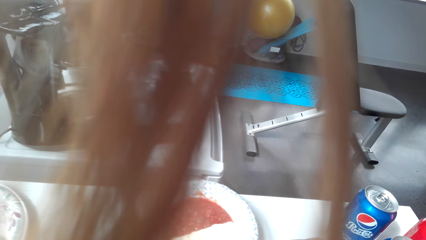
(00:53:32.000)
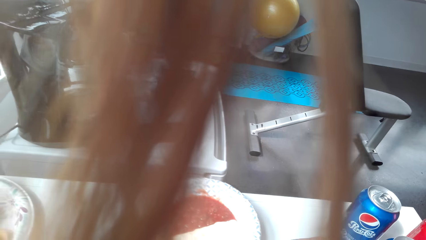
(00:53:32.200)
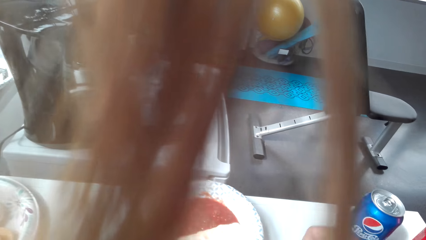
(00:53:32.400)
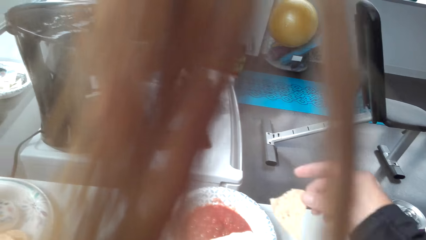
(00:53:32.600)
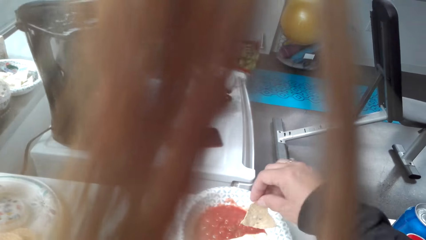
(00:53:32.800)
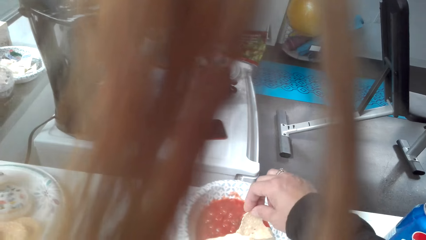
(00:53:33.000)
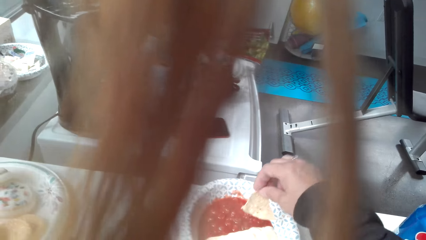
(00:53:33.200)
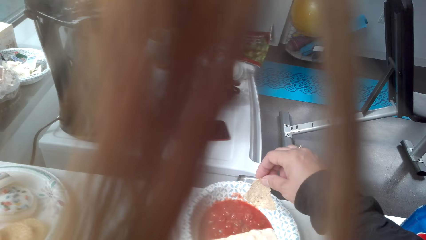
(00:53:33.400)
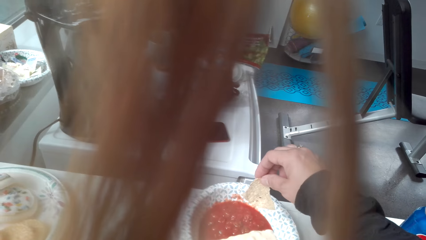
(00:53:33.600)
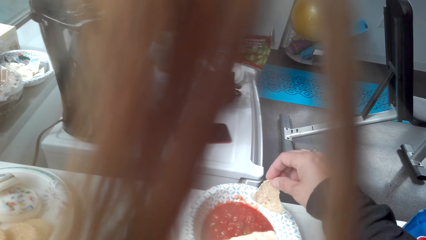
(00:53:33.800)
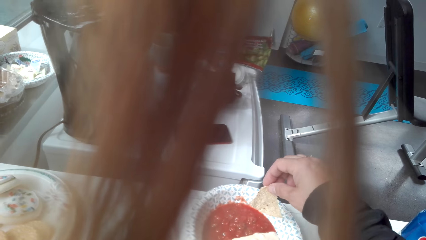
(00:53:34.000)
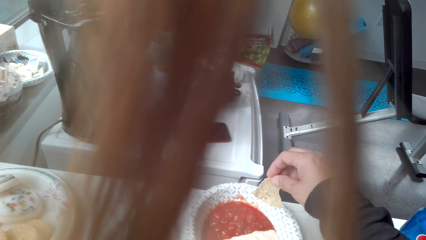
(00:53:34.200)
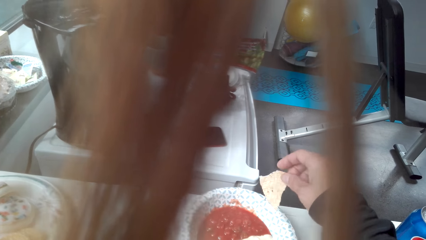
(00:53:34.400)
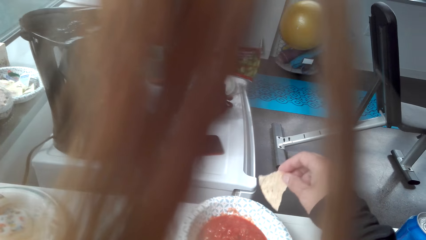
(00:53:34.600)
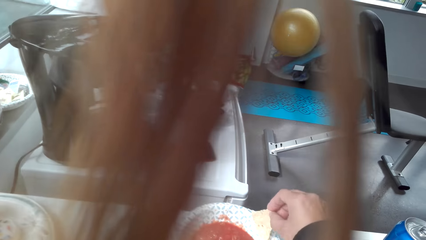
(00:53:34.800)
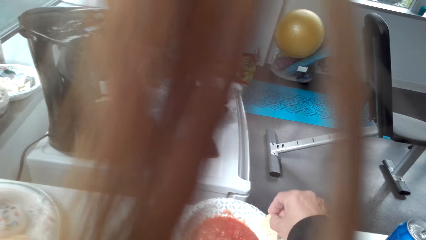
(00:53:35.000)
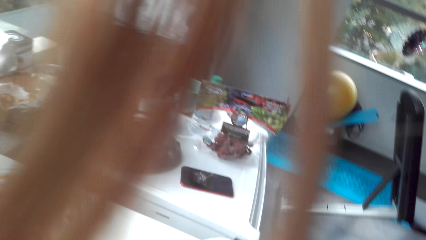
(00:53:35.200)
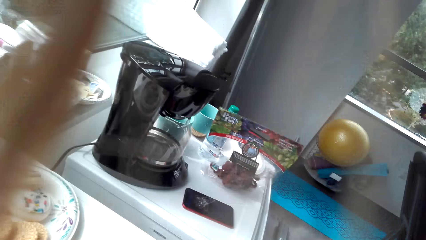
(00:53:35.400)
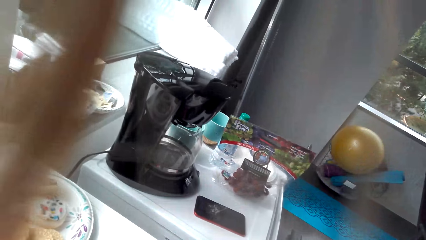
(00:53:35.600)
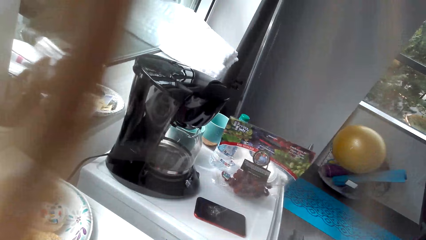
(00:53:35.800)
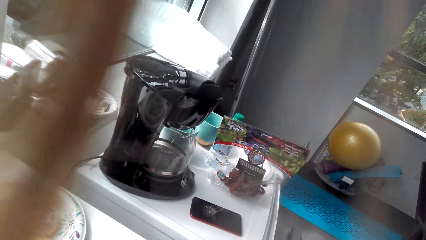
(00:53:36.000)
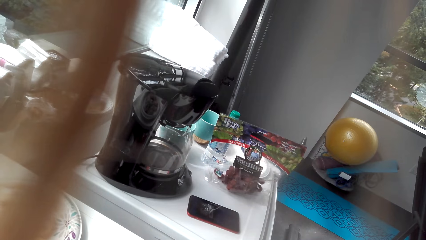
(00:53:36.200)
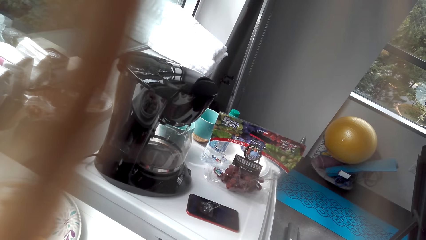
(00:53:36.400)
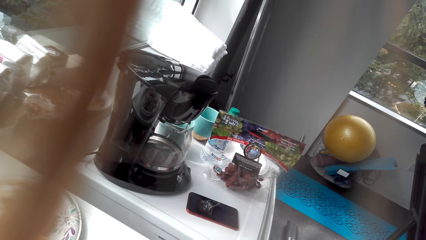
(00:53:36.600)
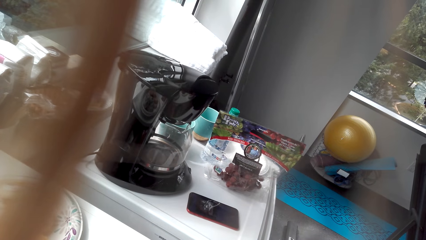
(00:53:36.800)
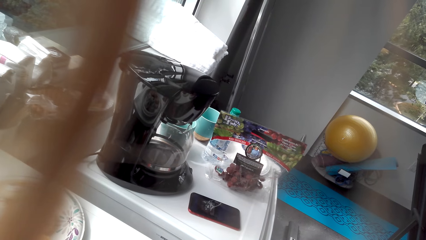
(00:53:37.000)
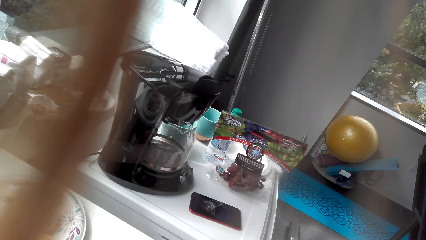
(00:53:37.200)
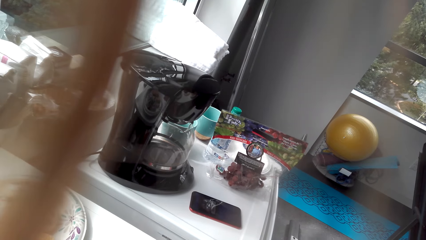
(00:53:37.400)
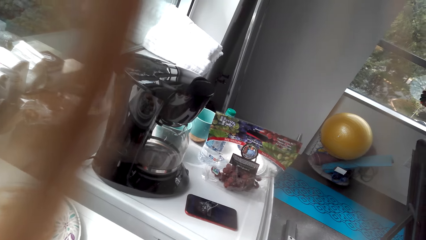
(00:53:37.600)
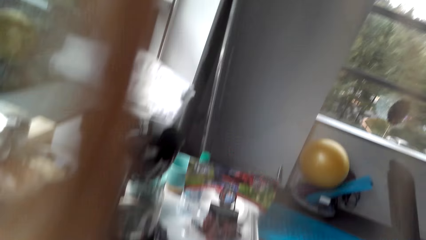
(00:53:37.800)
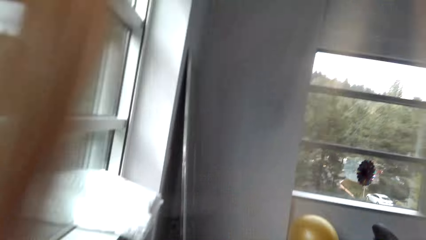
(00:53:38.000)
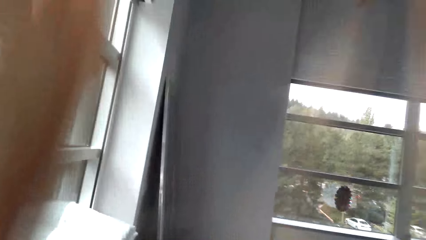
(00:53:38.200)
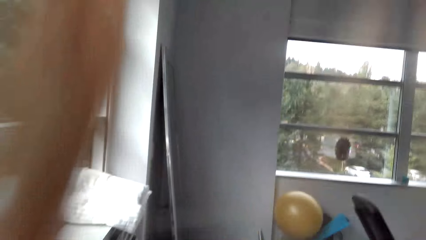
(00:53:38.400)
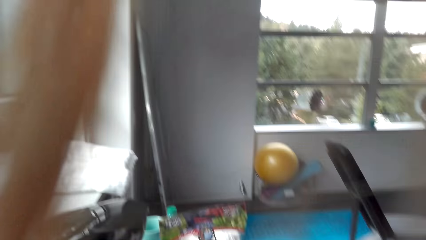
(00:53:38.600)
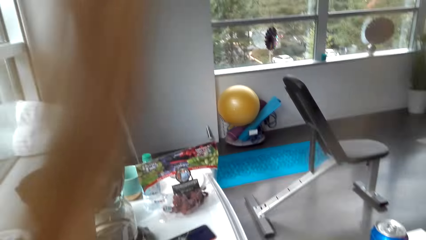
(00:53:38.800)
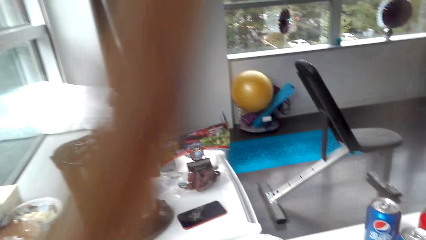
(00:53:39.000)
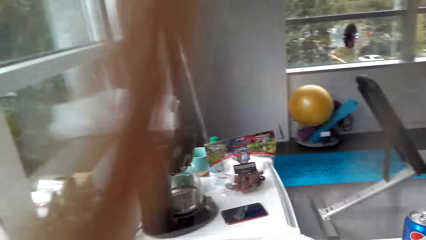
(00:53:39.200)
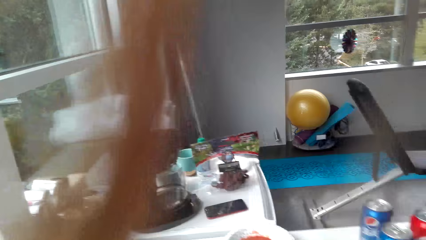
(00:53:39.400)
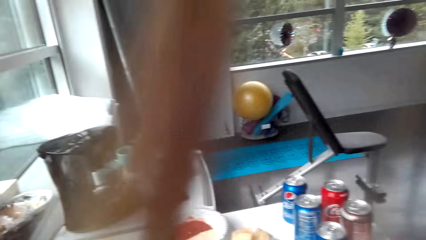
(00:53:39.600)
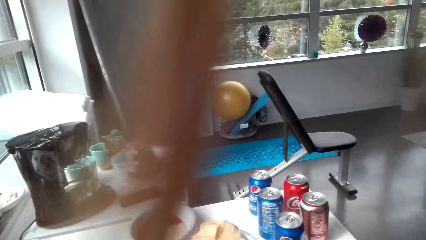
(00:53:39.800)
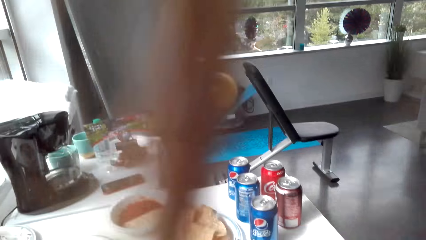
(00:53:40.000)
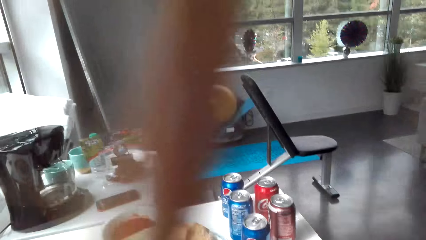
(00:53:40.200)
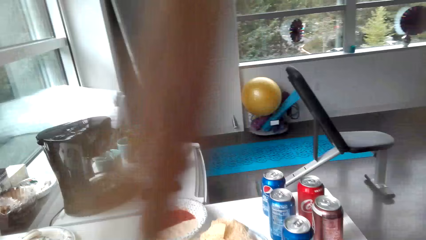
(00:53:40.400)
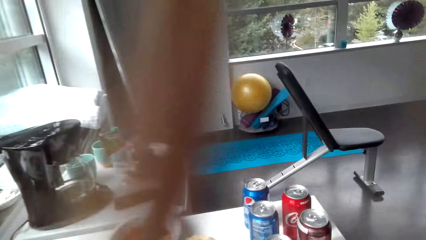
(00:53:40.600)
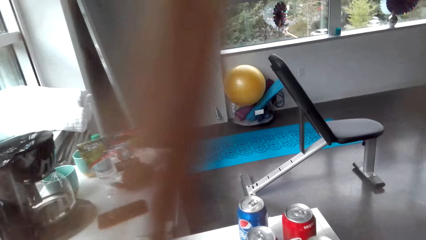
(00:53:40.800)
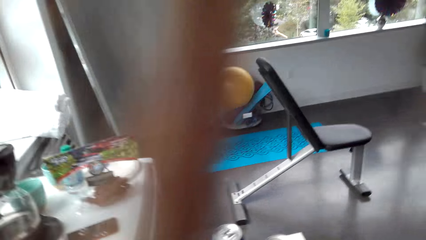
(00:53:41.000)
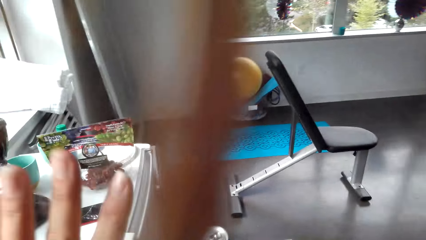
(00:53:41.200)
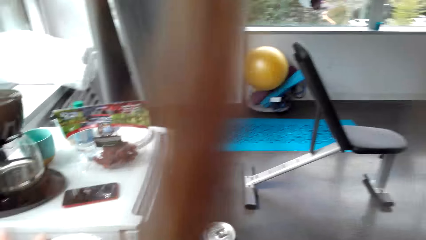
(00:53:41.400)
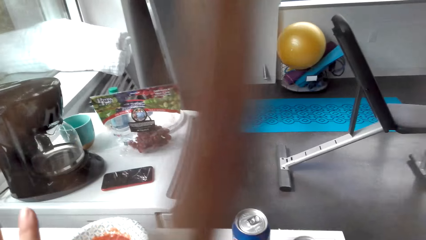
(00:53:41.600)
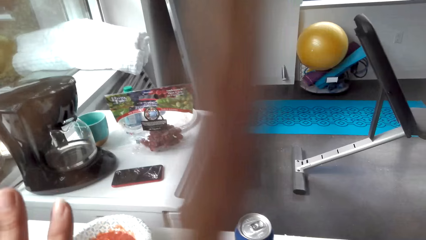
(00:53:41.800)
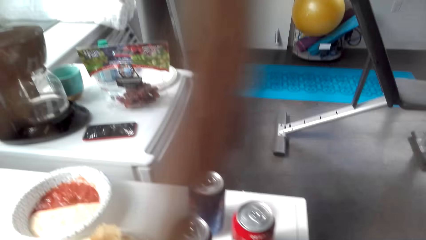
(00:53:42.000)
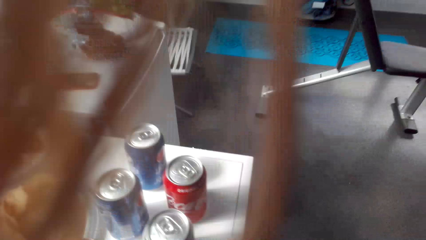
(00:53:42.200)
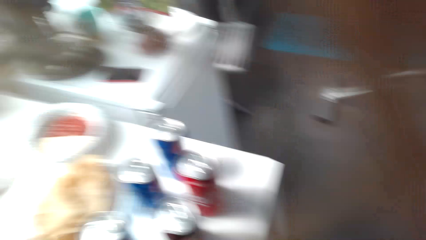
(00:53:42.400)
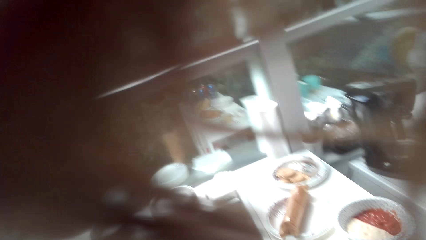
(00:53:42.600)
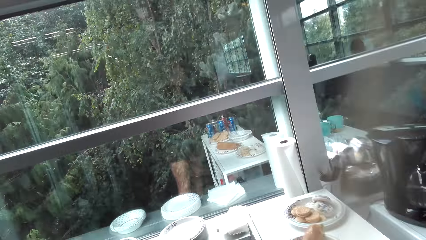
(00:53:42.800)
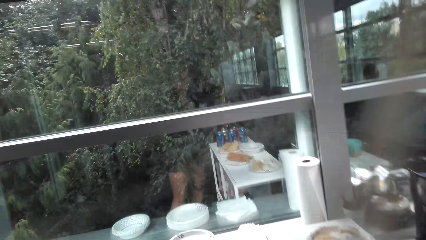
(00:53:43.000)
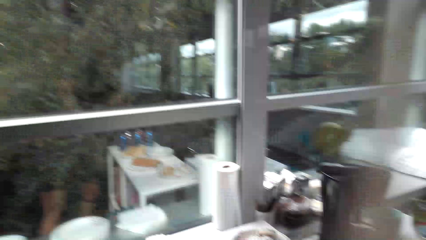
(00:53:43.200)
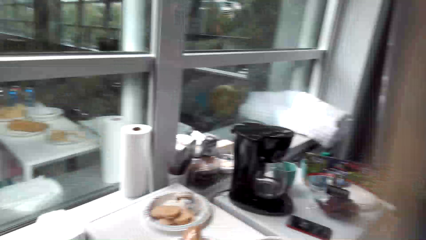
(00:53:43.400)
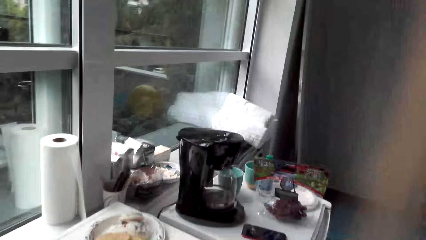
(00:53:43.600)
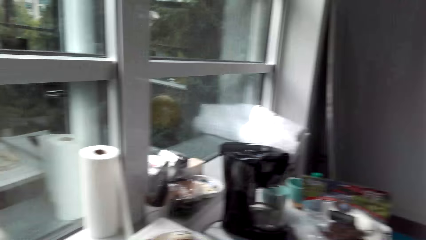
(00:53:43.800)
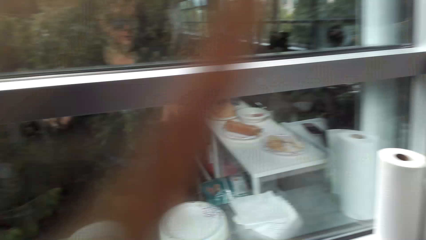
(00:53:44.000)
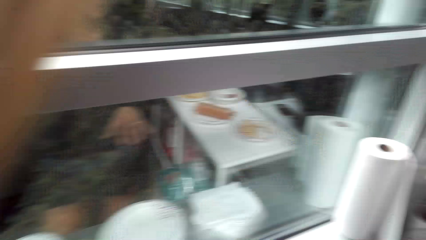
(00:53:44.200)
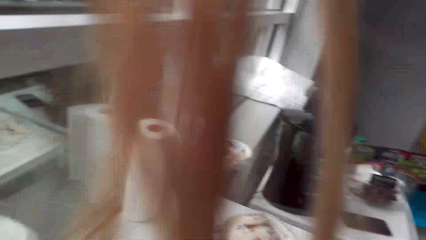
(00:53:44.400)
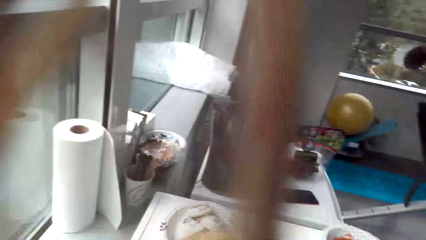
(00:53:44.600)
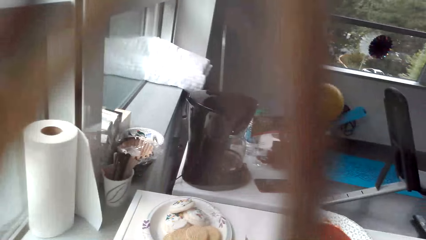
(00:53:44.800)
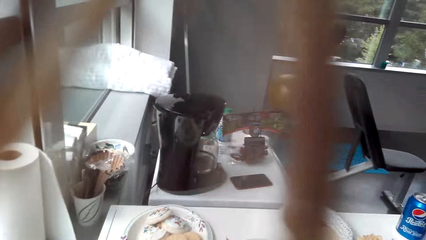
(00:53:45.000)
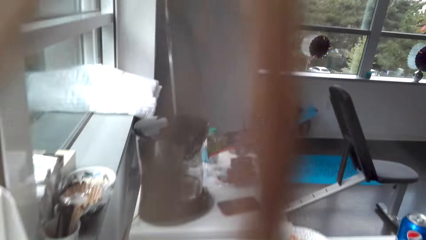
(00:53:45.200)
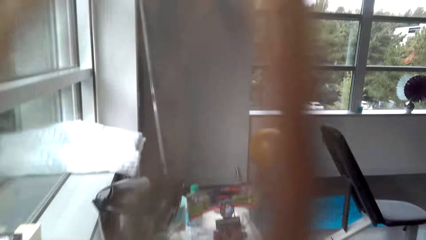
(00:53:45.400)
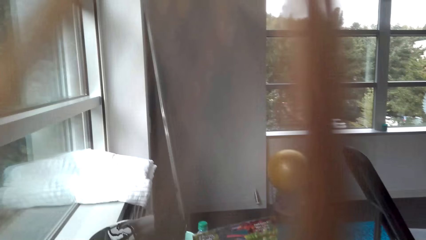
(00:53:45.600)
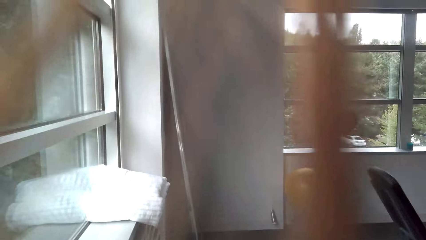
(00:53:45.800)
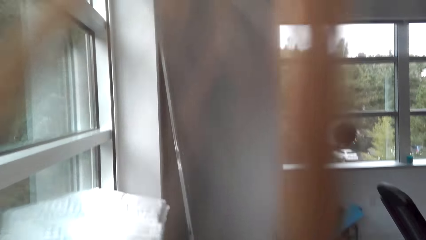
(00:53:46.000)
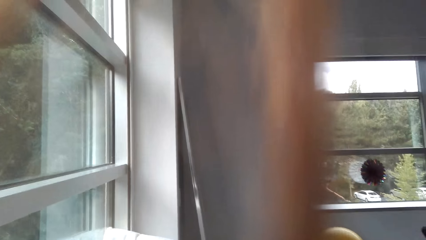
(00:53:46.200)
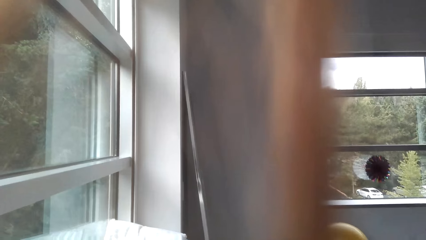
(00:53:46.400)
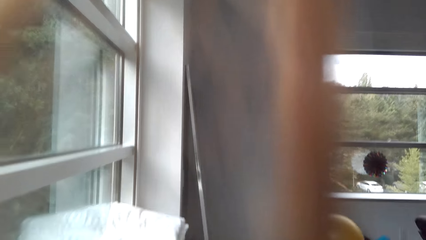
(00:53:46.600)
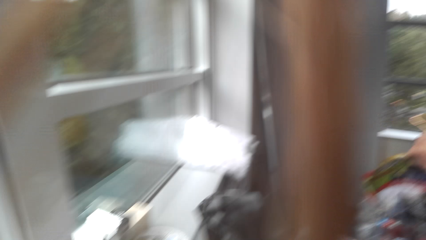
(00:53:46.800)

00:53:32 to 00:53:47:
The camera wearer dips a cracker in sauce. They eat the cracker.
